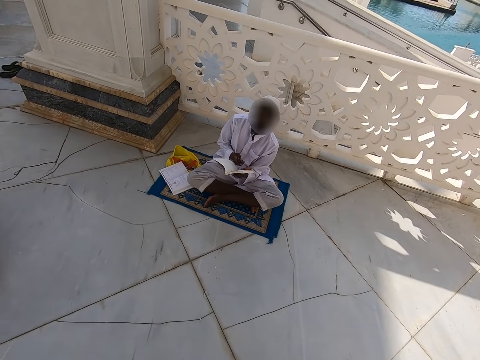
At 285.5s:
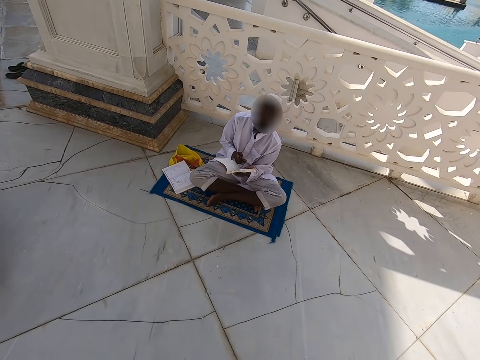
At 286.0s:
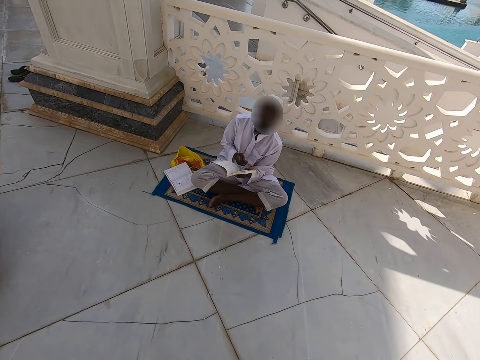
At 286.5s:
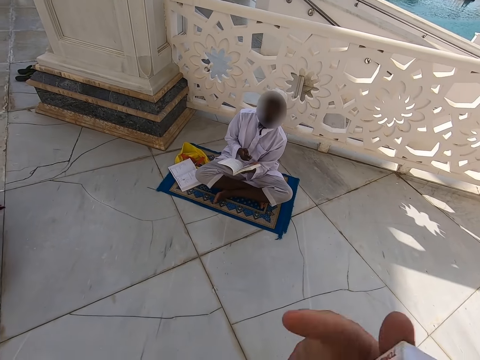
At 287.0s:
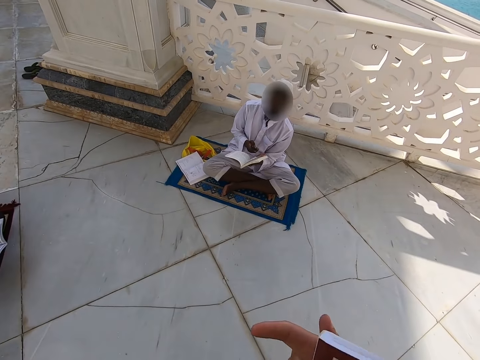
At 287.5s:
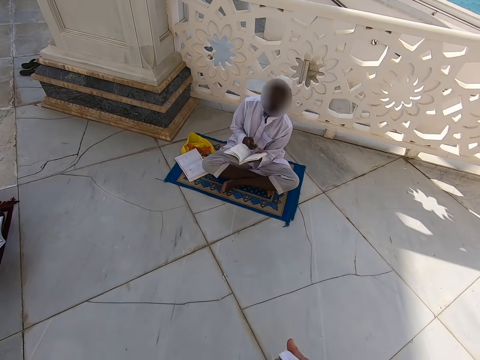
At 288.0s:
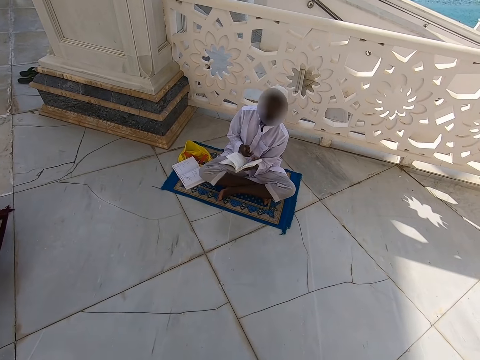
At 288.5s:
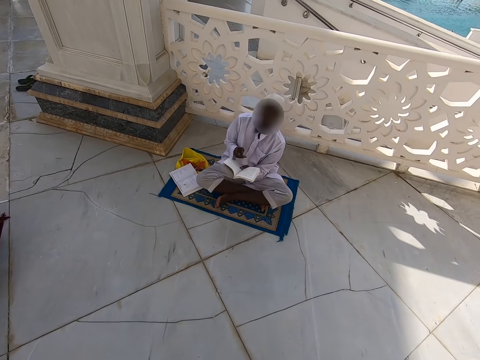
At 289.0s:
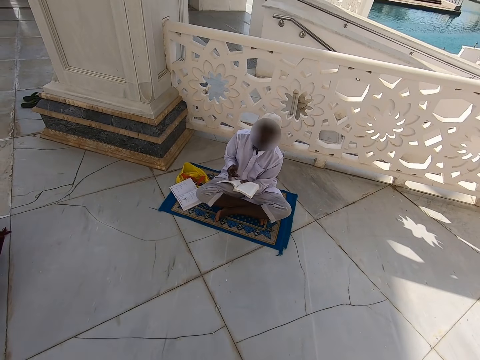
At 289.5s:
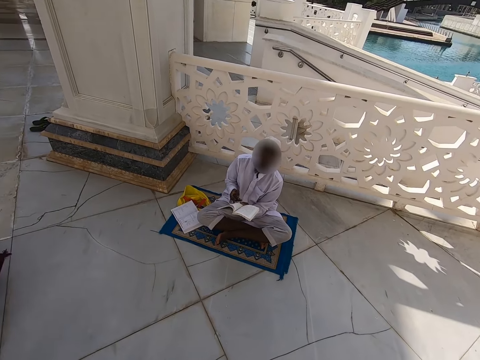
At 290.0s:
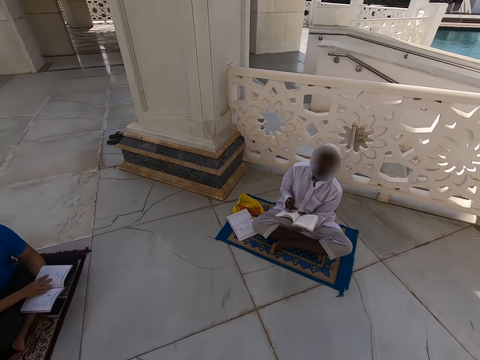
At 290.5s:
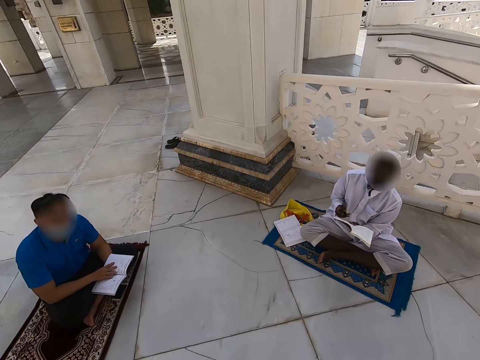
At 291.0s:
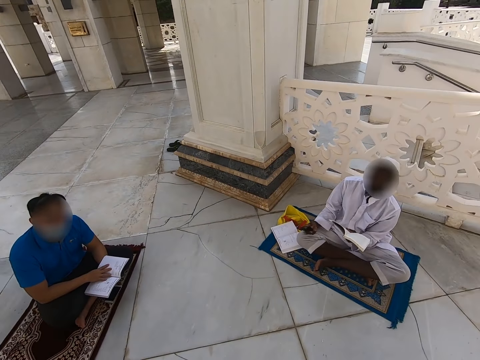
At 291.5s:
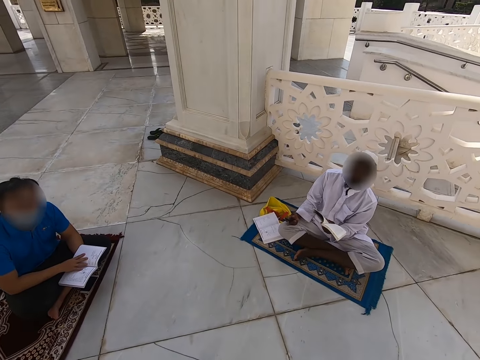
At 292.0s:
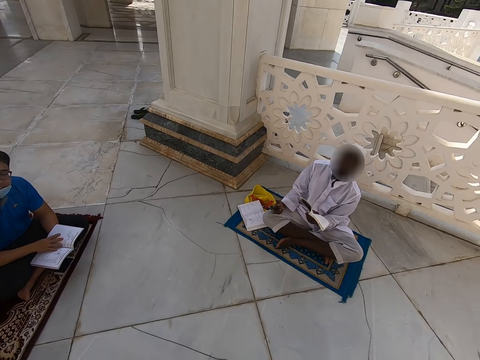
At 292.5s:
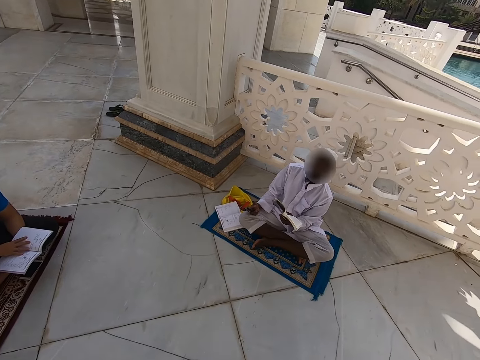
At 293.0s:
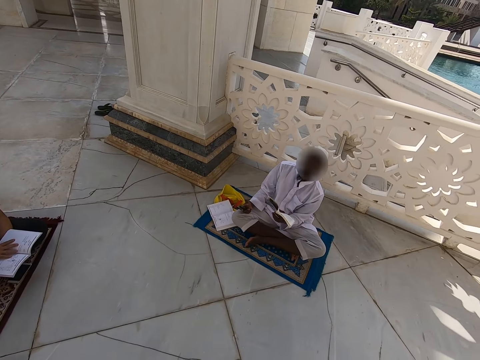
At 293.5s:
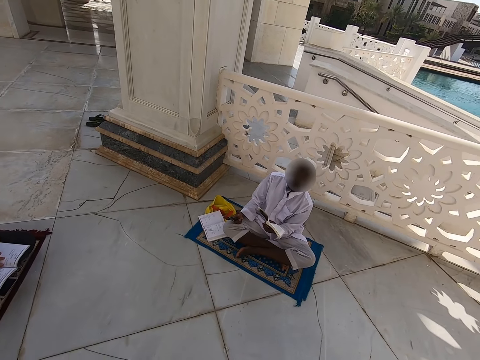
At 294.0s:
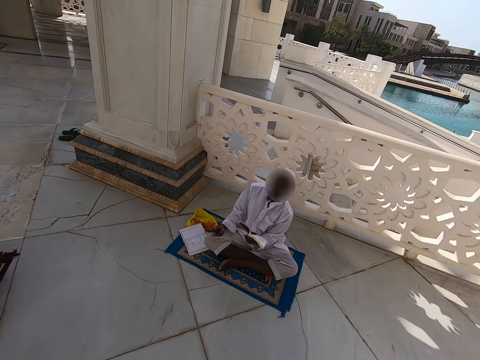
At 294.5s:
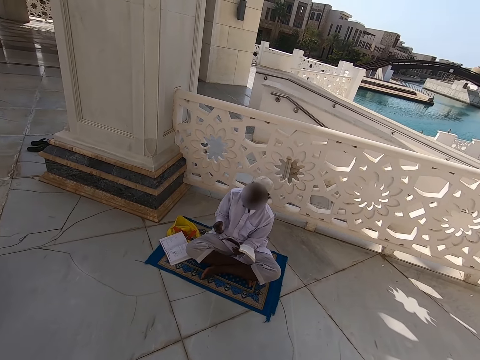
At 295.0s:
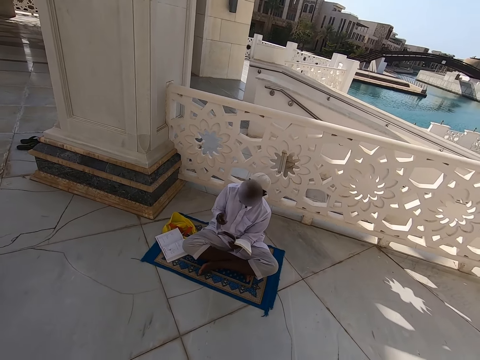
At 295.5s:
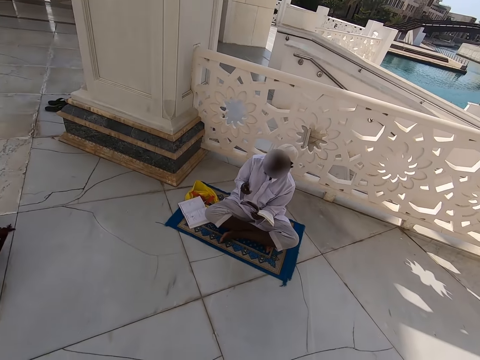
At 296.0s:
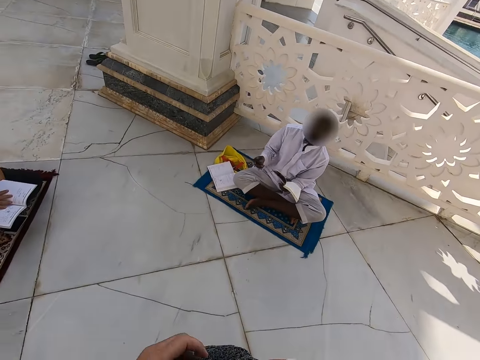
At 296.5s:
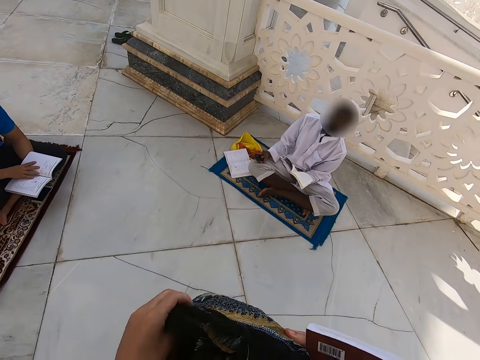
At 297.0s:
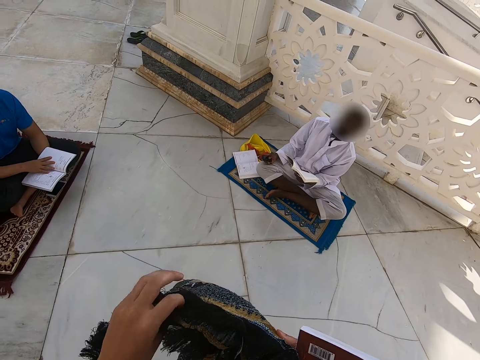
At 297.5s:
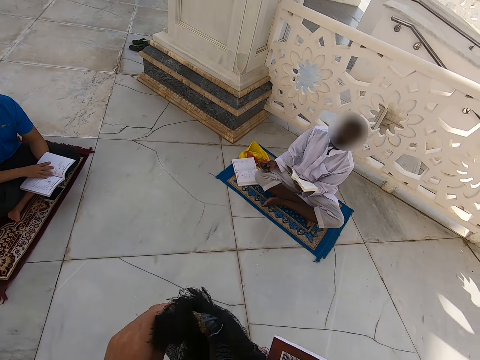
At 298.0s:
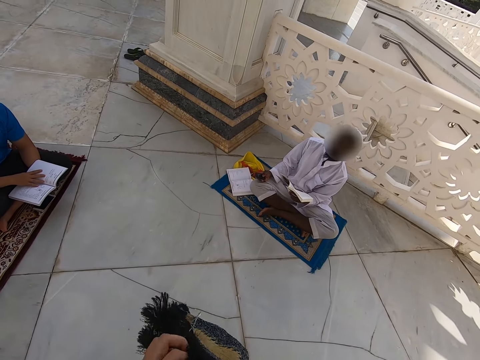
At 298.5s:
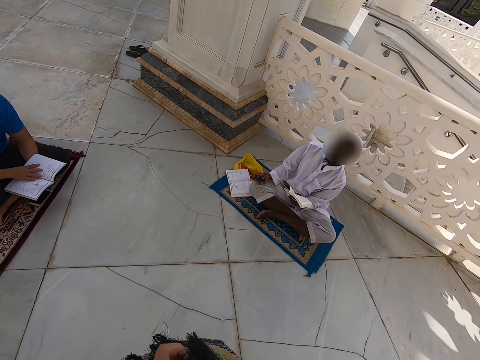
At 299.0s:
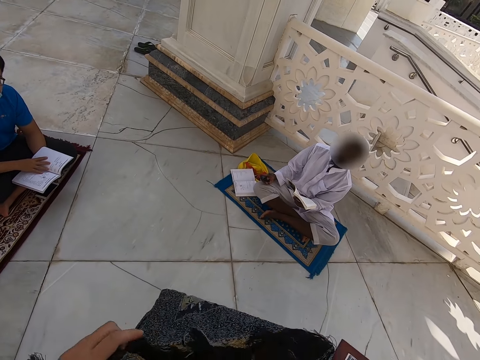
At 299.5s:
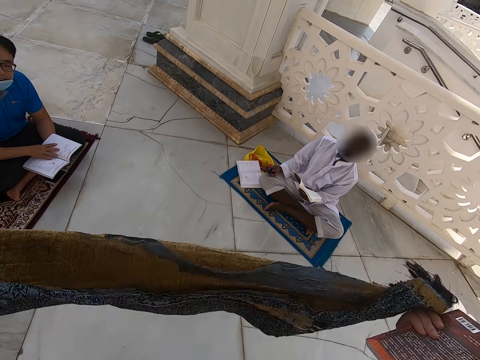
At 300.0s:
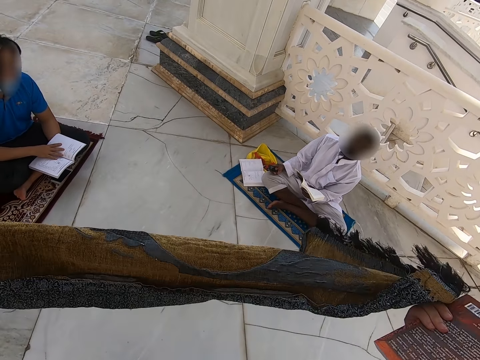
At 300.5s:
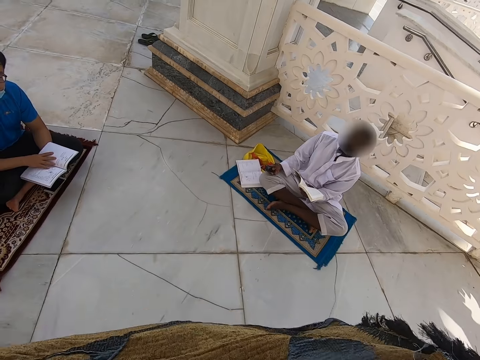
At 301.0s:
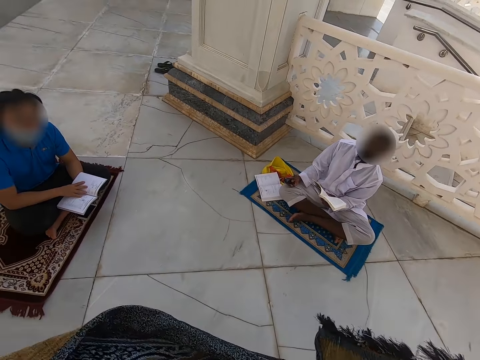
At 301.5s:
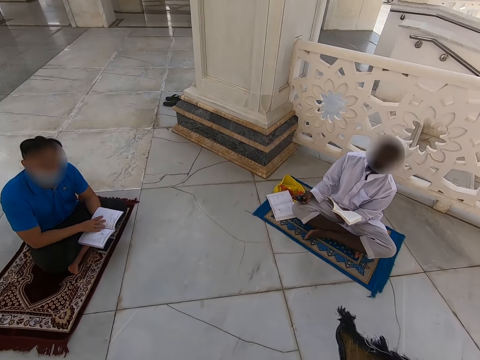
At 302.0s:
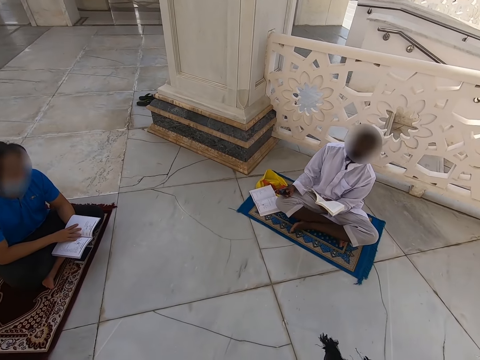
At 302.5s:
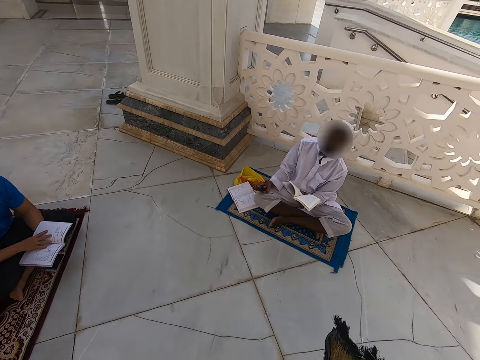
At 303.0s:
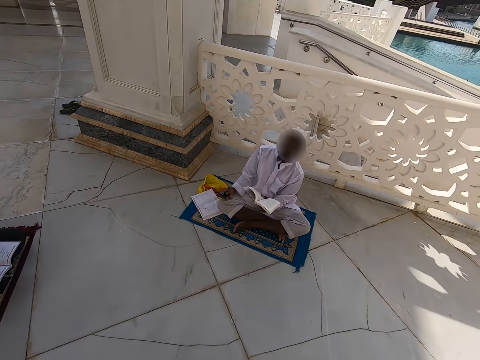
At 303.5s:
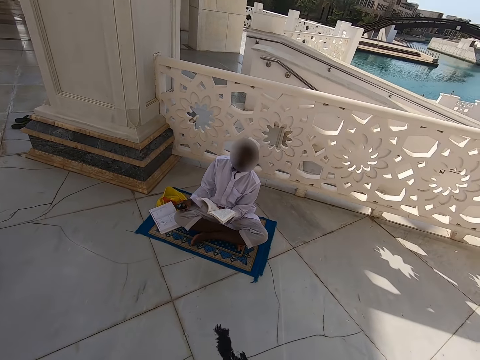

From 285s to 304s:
The camera wearer takes out a book. A man reads a book. Another man reads a book. The camera wearer unwraps a mat. They spread the mat.

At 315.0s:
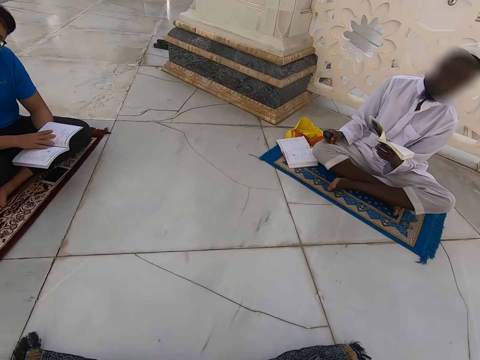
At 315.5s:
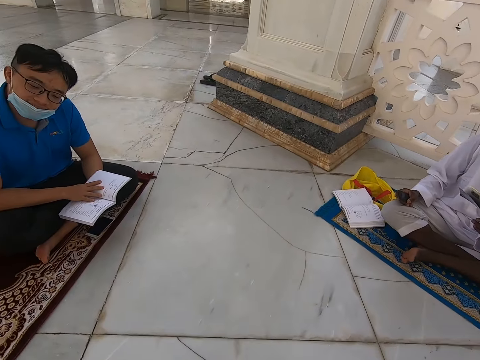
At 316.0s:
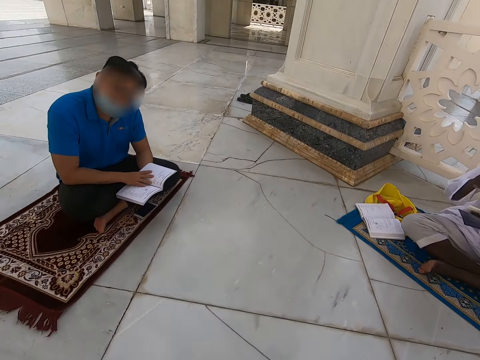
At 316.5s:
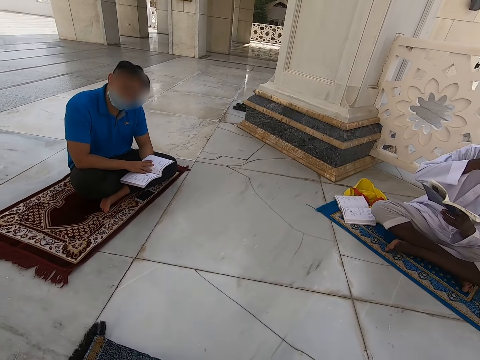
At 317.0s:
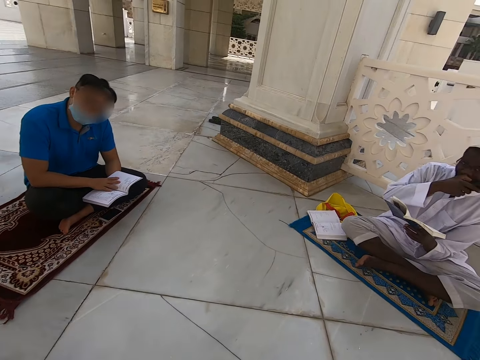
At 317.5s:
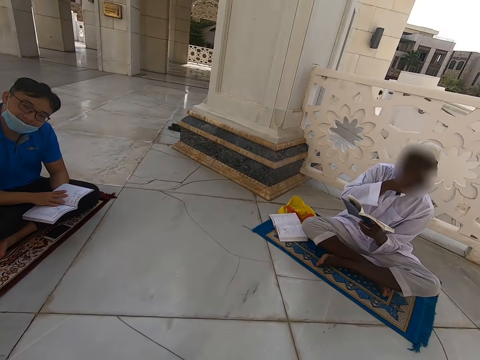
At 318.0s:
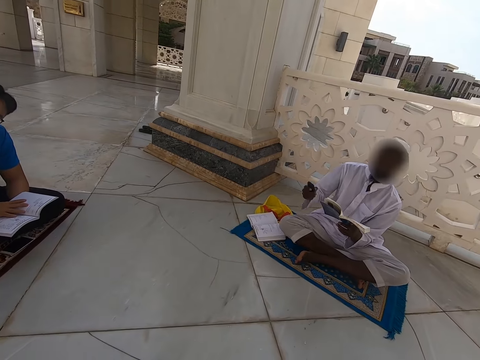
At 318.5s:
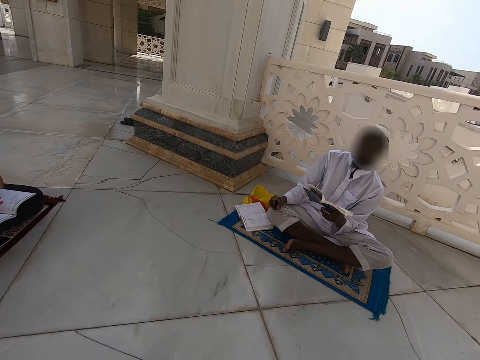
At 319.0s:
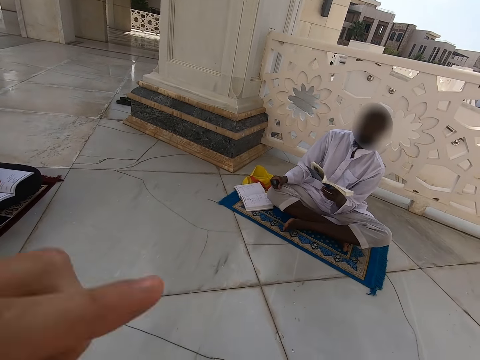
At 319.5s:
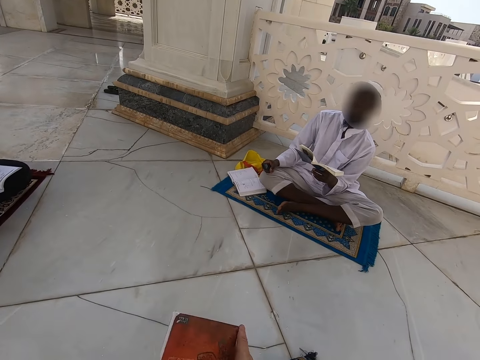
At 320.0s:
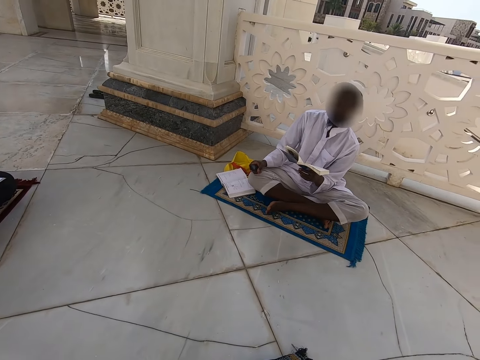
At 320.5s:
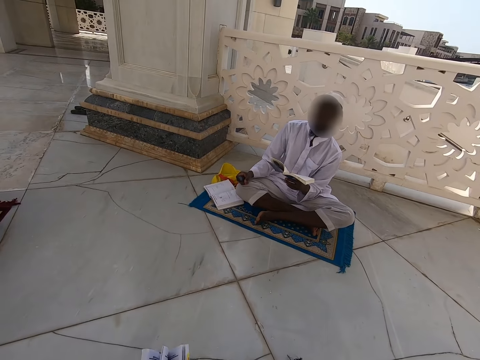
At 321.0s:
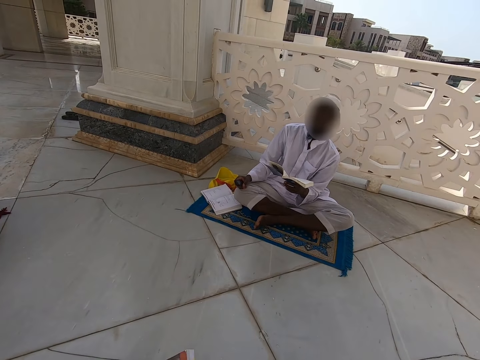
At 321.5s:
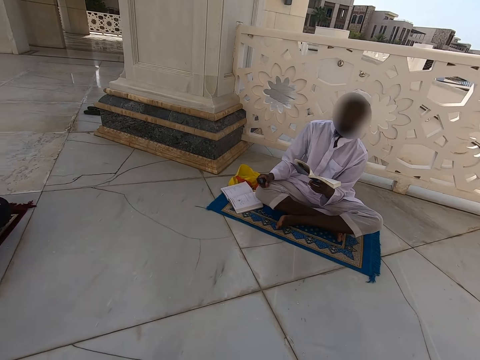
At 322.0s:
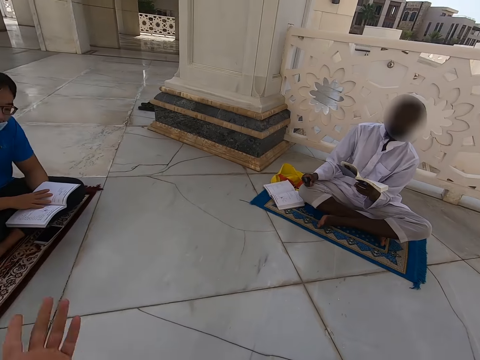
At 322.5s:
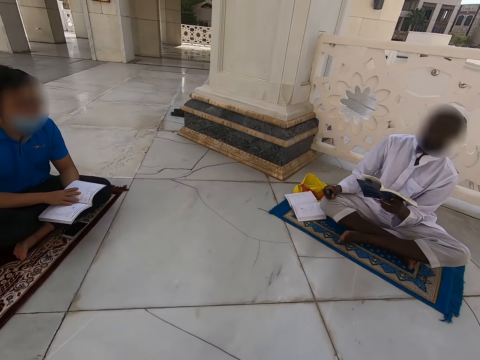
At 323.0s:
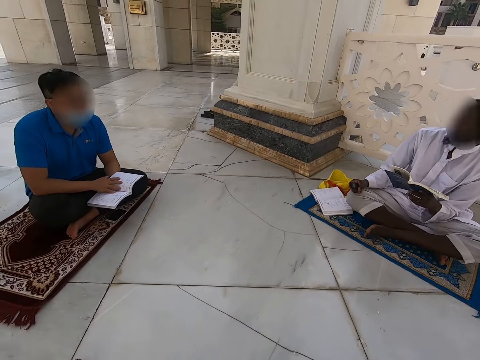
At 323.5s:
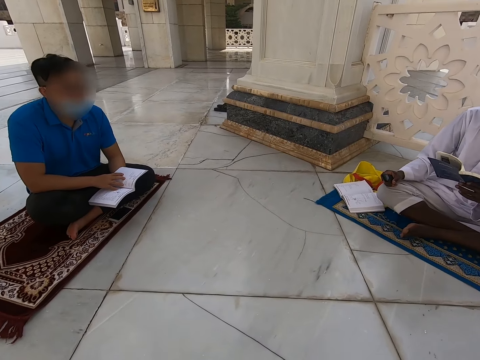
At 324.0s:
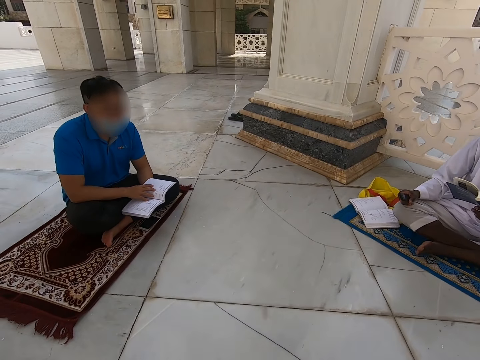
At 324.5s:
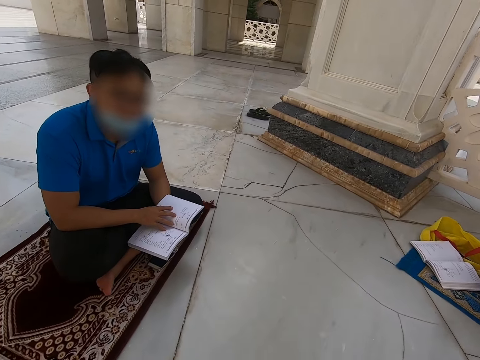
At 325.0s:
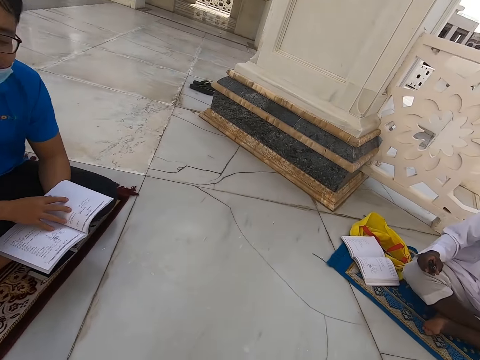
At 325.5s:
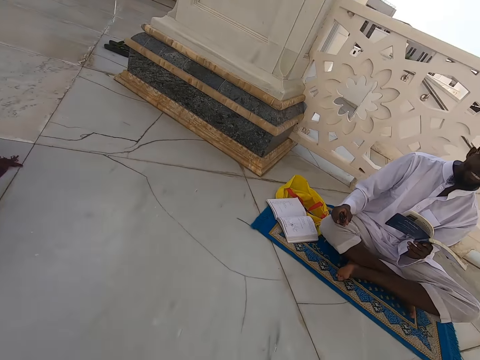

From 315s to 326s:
The camera wearer sits on the mat.
